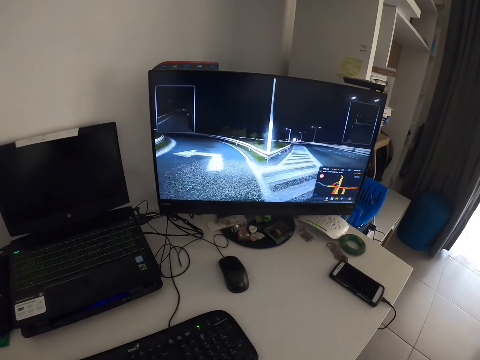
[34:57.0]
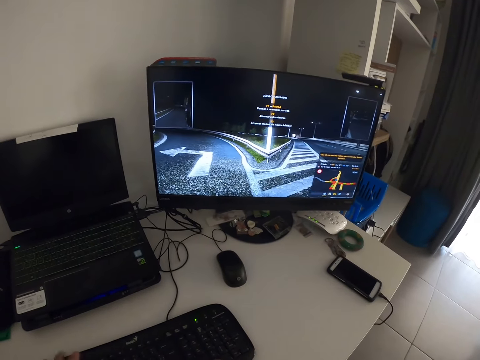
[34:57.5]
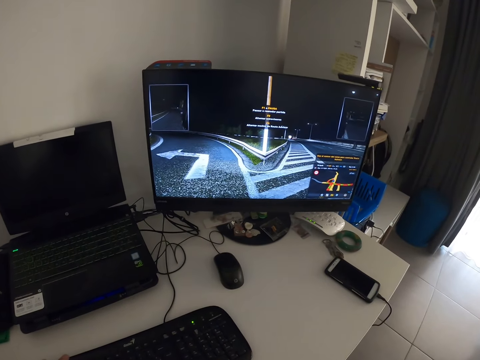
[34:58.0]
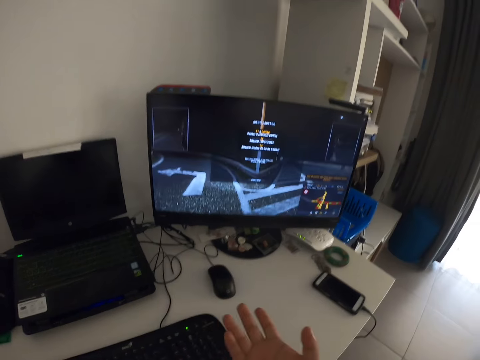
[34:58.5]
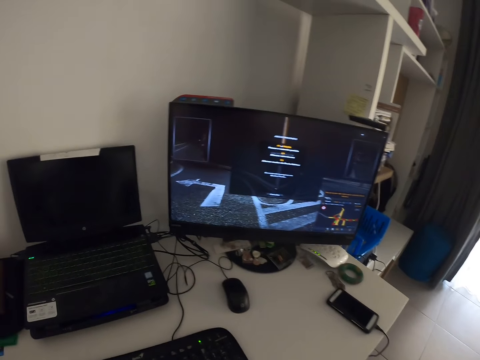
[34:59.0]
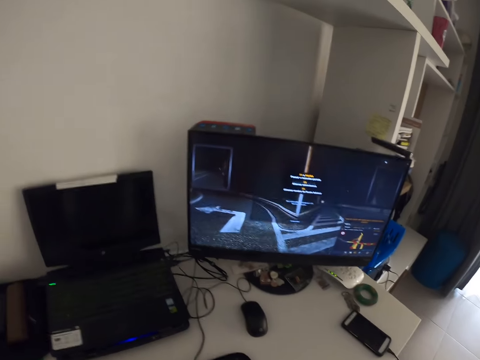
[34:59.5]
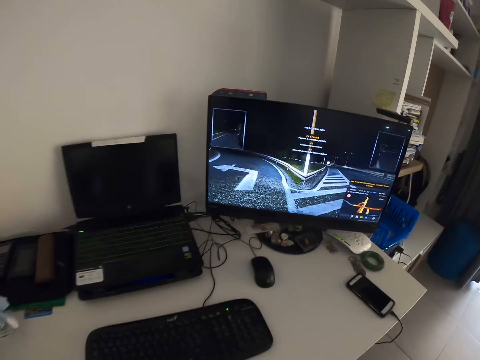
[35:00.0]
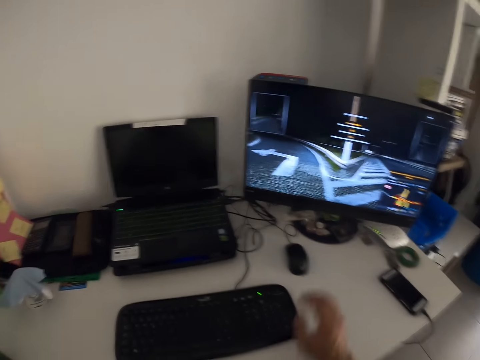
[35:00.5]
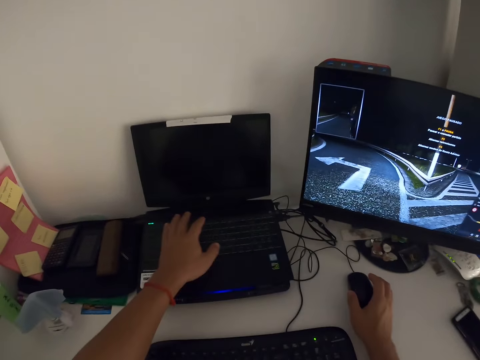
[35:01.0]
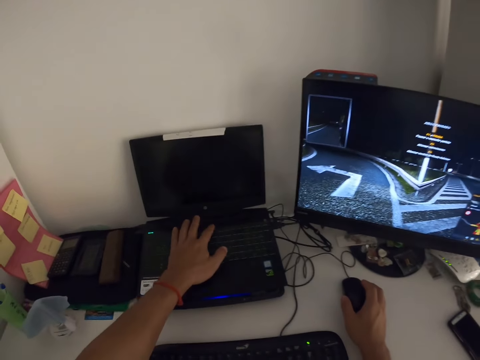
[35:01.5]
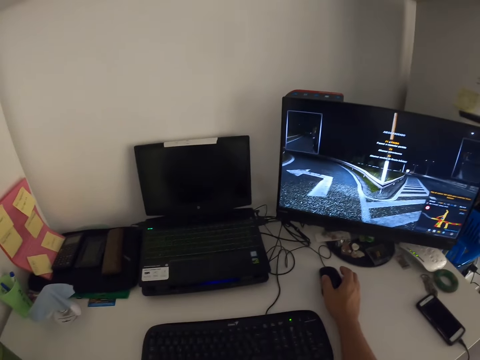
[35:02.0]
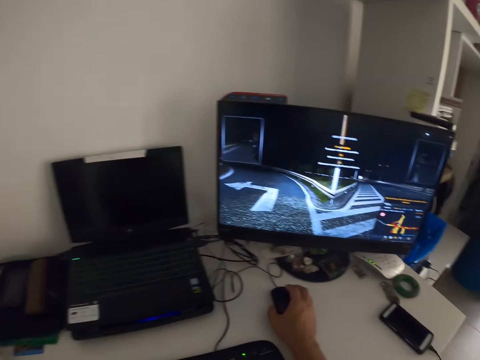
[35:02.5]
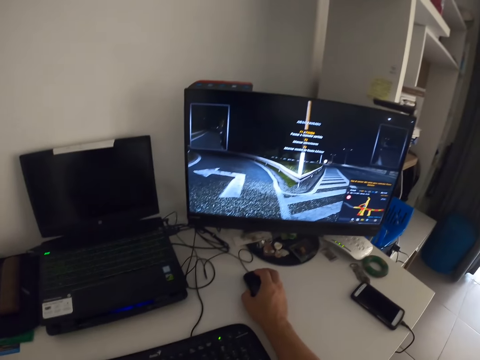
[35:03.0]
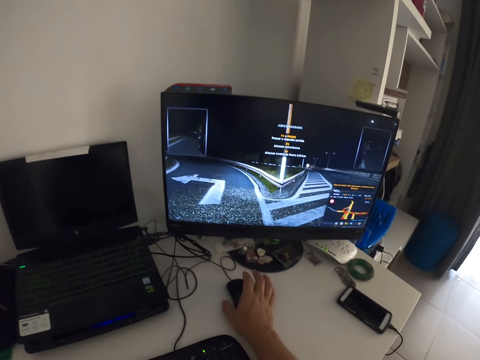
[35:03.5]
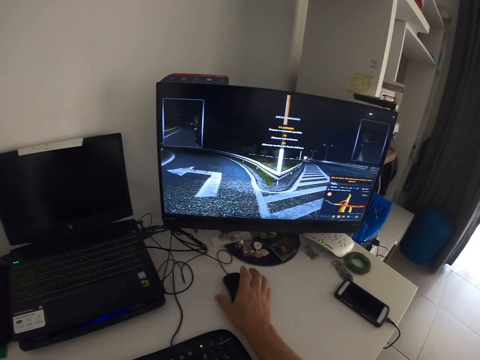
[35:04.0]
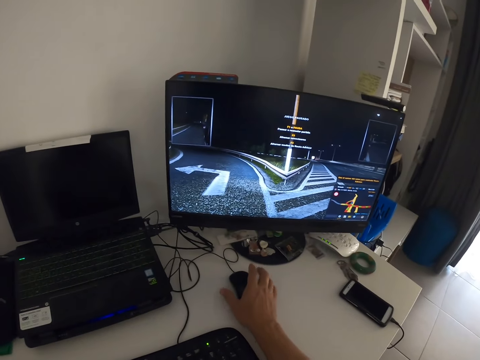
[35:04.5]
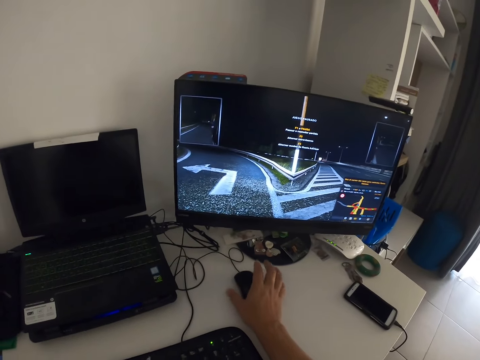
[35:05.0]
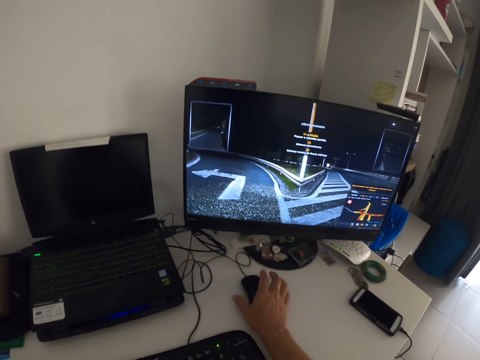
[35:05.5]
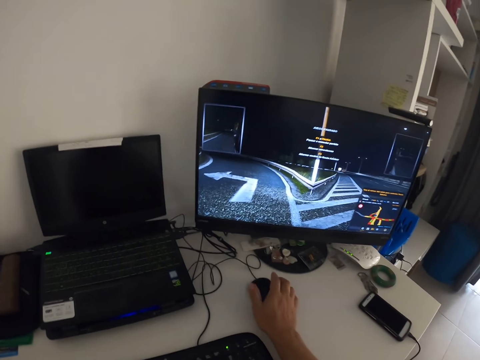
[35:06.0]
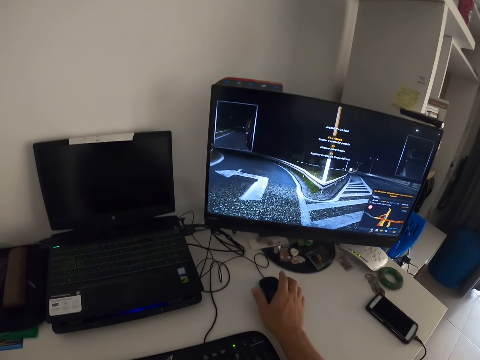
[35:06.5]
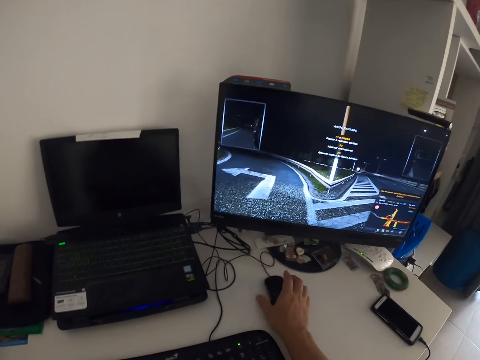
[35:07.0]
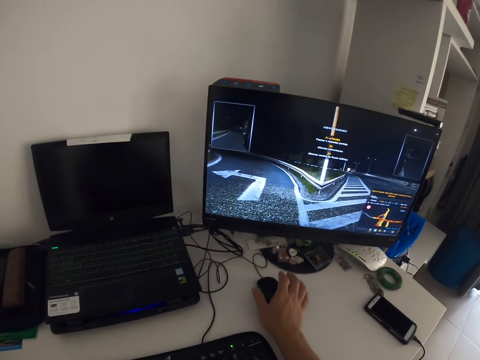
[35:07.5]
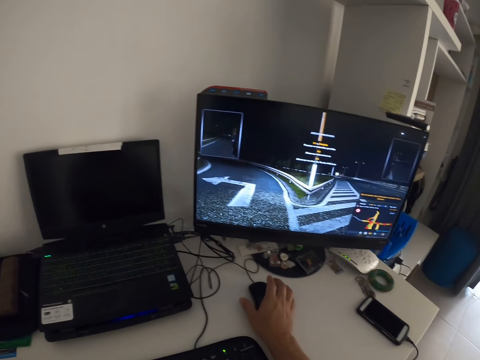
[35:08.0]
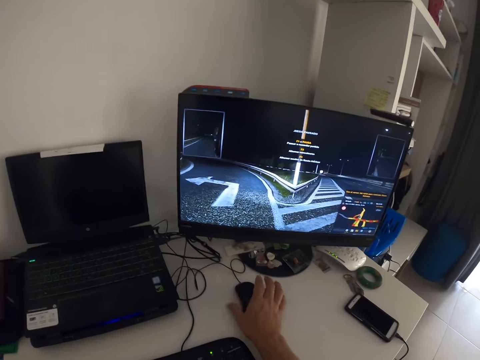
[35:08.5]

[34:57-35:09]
The camera wearer raises a hand. He plays a game on the desktop, touches the mouse and turns on a laptop. He looks at the monitor. He presses the keyboard with his right hand. He holds the mouse with his right hand. He releases the keyboard.

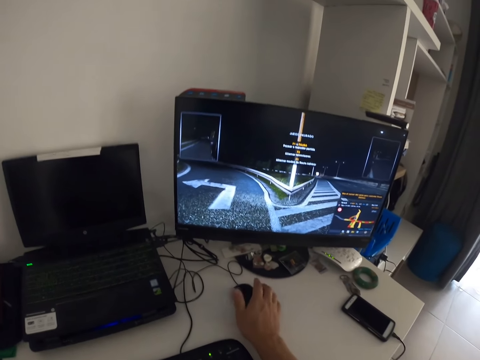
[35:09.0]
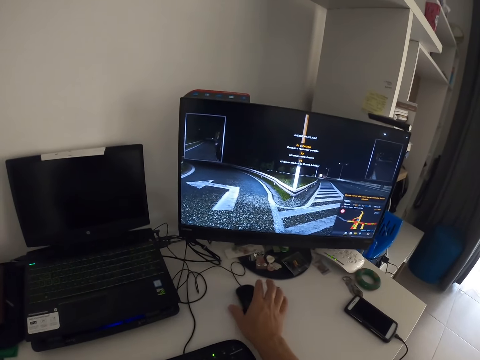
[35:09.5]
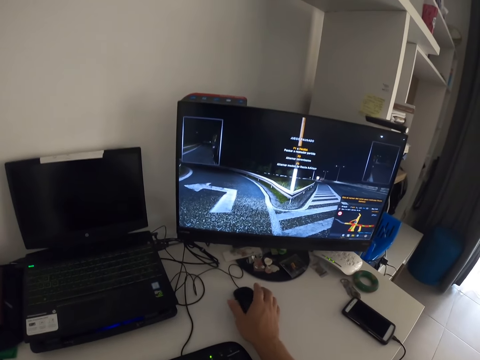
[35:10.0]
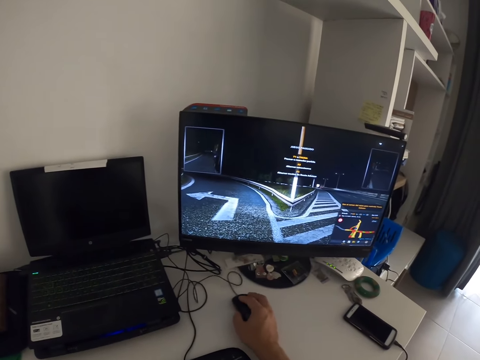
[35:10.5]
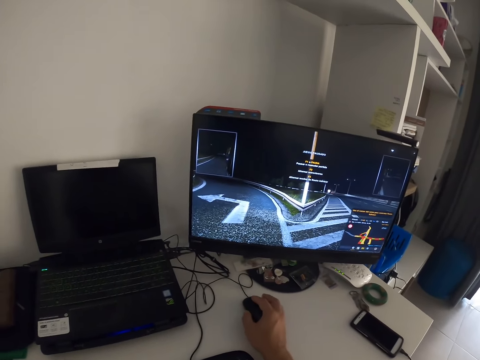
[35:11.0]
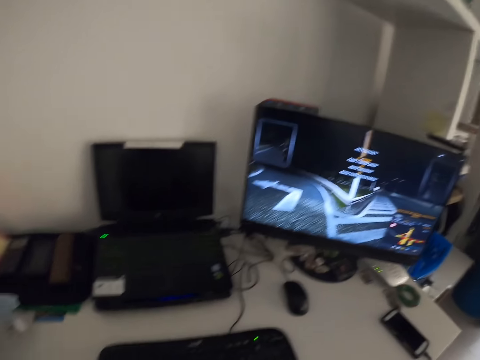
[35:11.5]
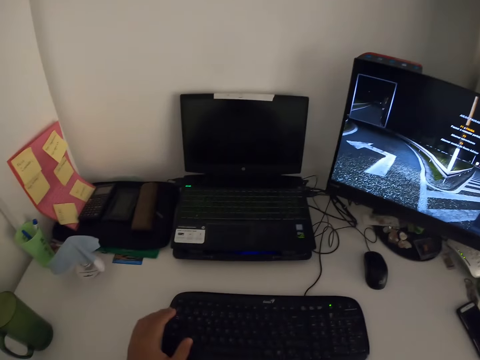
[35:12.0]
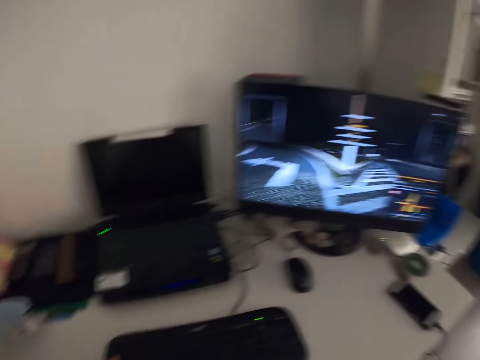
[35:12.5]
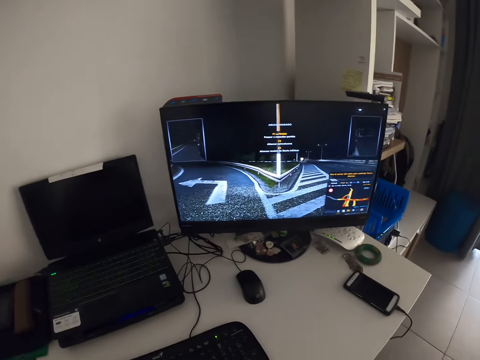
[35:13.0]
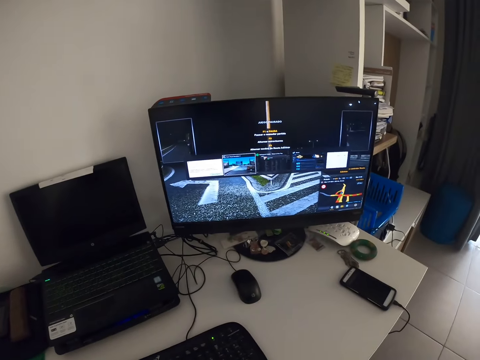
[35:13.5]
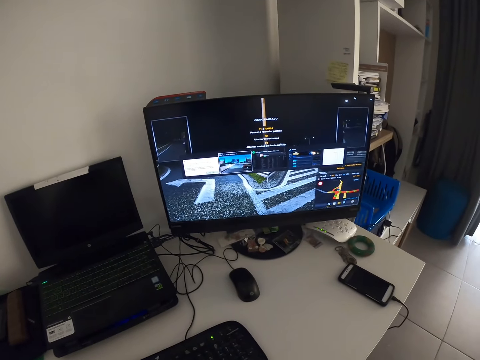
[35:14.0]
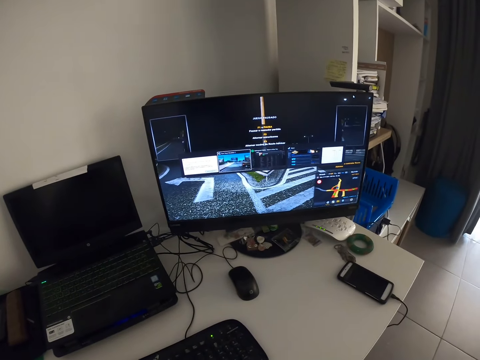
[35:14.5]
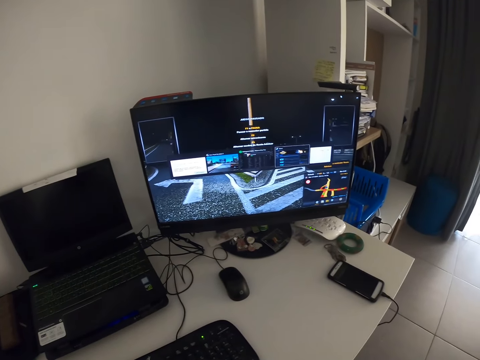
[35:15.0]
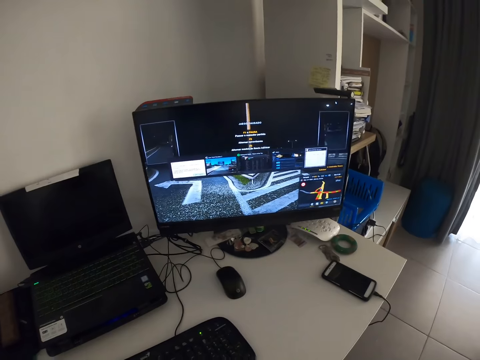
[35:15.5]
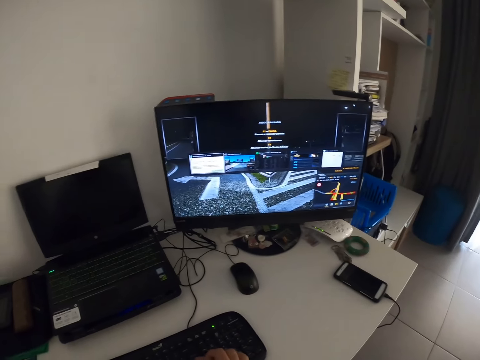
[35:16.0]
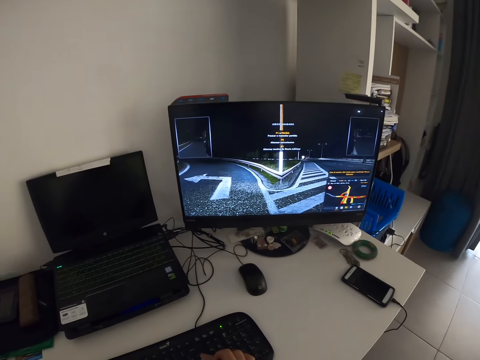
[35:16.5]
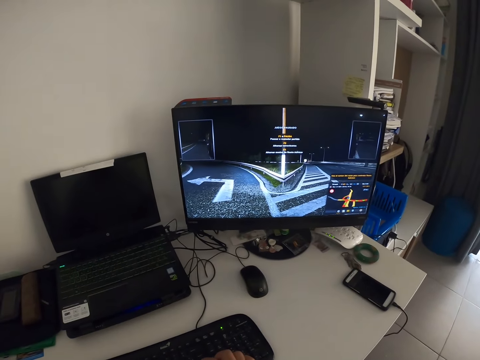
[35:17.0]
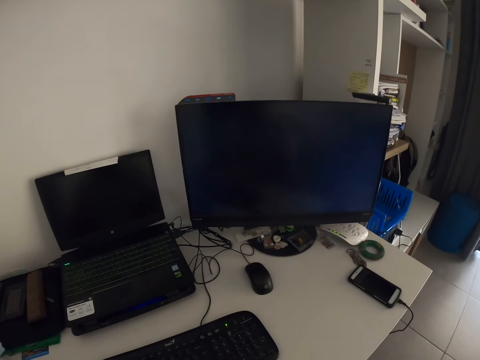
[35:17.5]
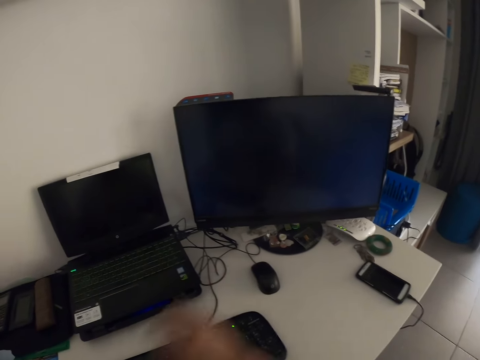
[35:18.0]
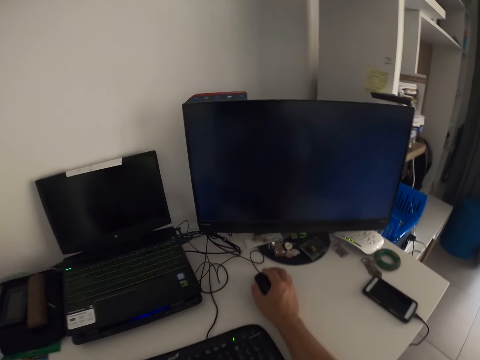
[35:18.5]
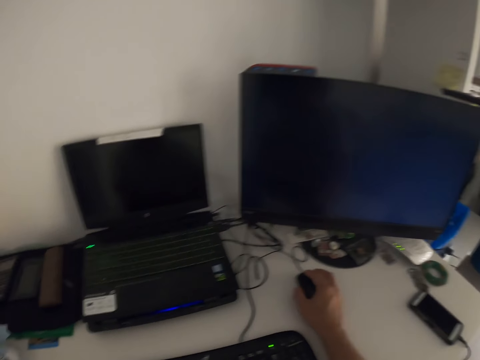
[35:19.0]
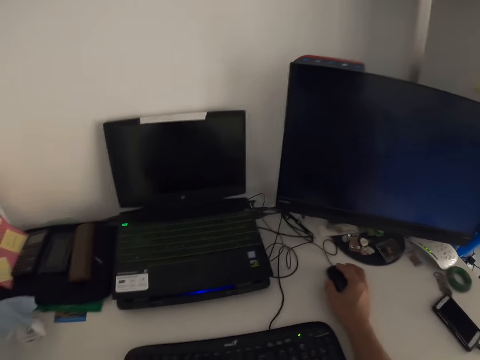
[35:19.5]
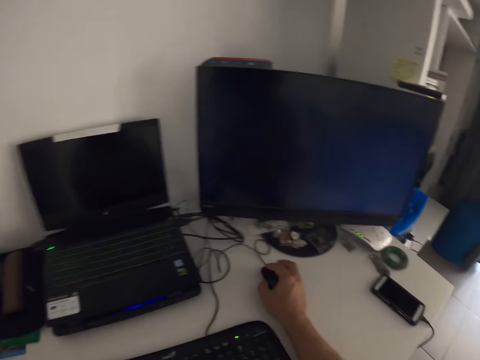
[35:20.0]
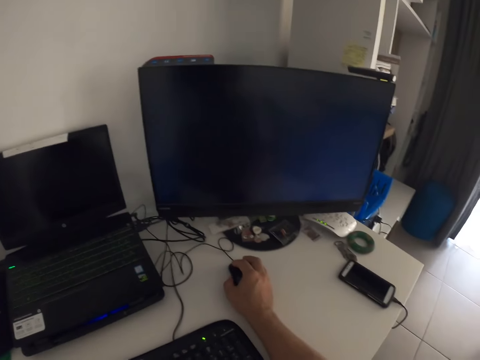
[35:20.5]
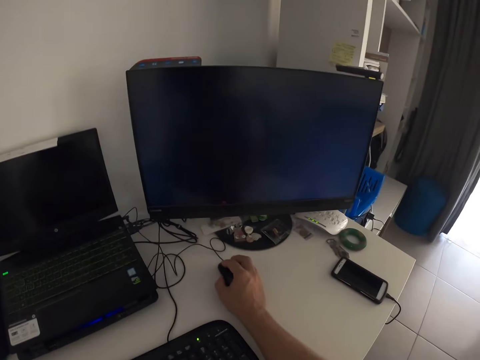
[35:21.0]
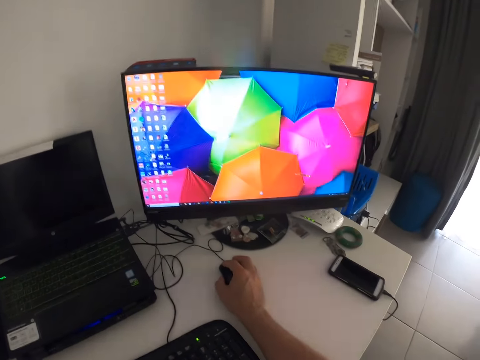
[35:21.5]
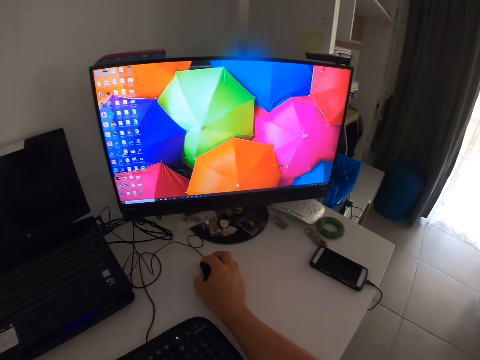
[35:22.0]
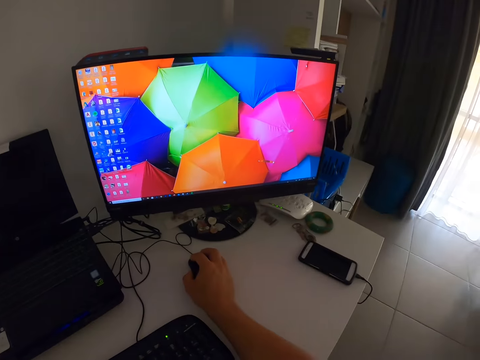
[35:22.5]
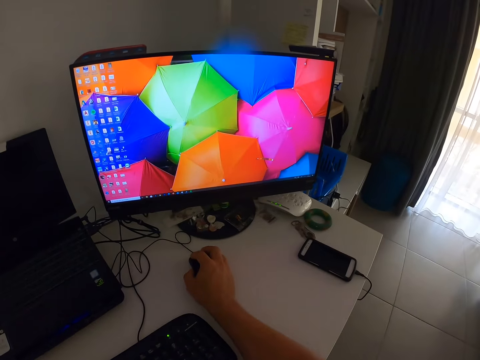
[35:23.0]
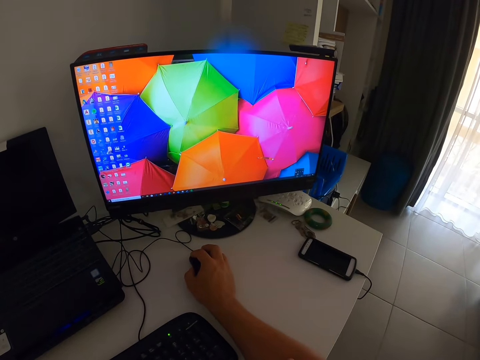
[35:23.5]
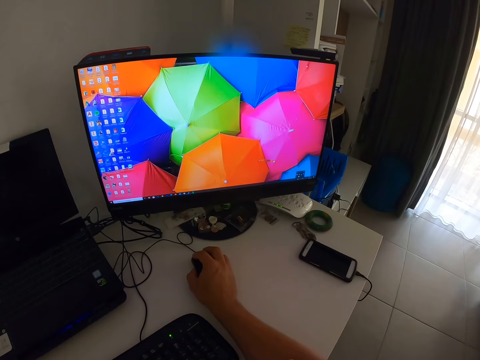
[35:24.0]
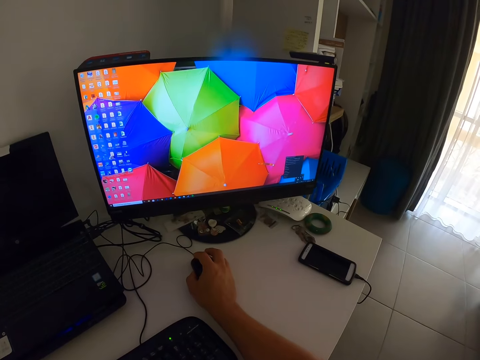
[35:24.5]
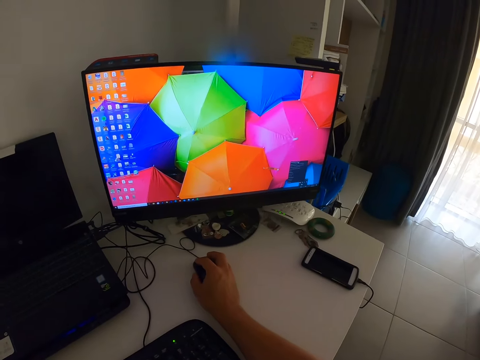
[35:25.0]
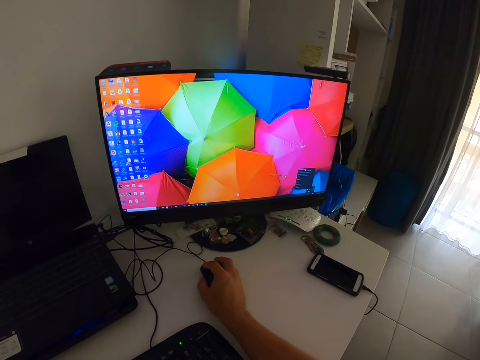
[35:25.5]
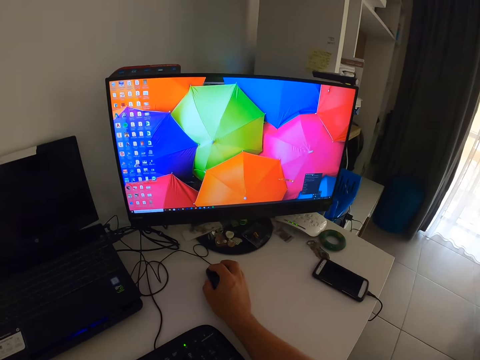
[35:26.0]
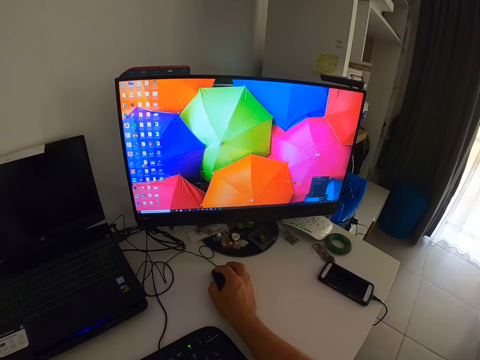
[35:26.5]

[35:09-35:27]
The camera wearer taps the table with his left hand. He holds the mouse and releases the mouse. He touches the keyboard. He plays a game on the desktop. He looks at the monitor. He touches the mouse. He holds the mouse. He operates the desktop. He puts music in the desktop.
